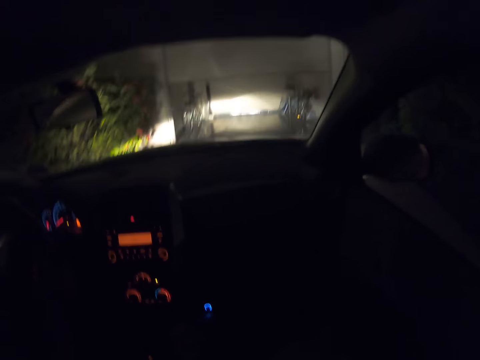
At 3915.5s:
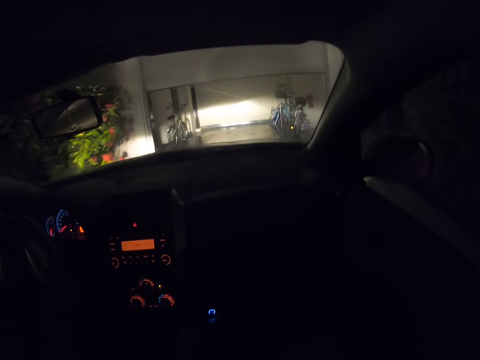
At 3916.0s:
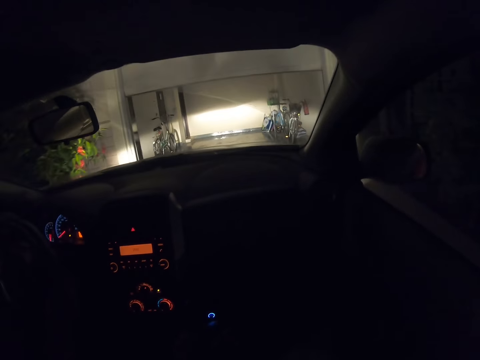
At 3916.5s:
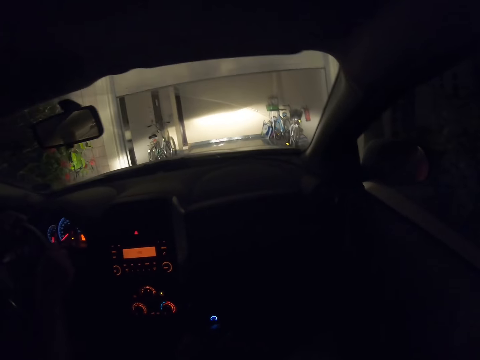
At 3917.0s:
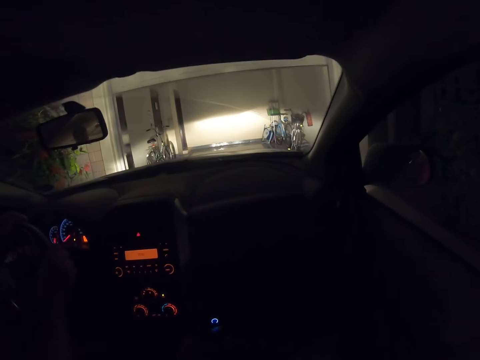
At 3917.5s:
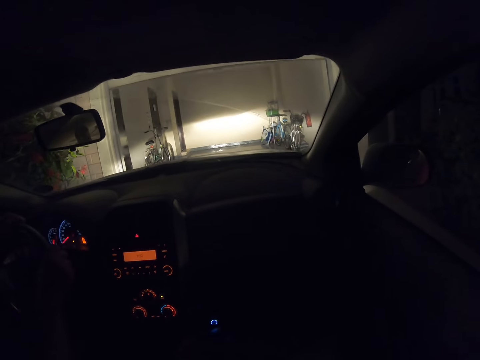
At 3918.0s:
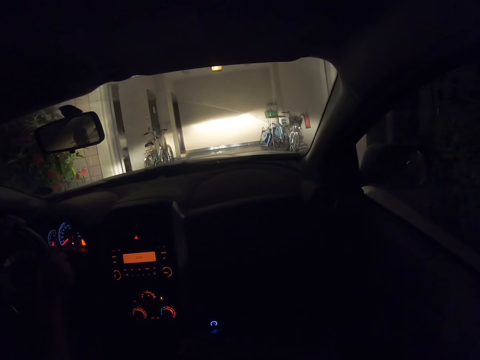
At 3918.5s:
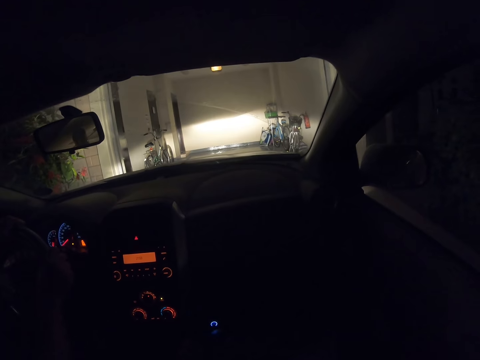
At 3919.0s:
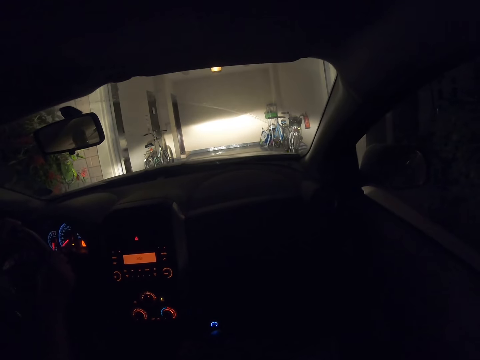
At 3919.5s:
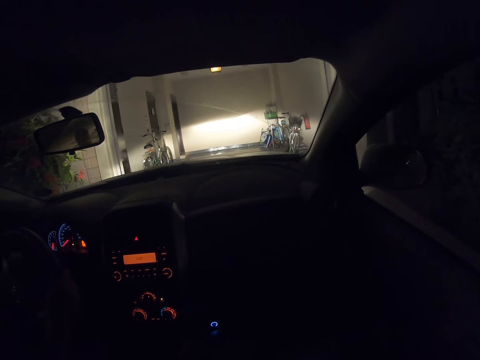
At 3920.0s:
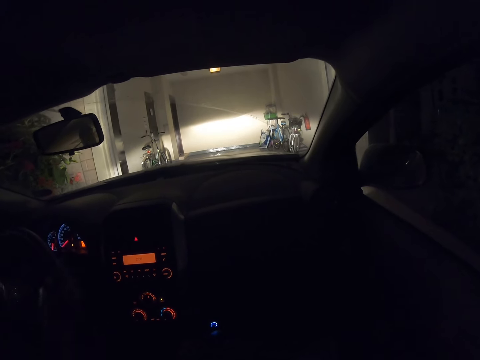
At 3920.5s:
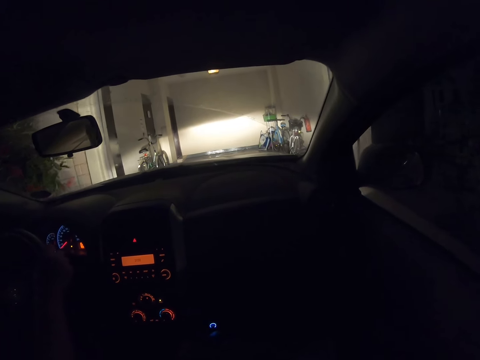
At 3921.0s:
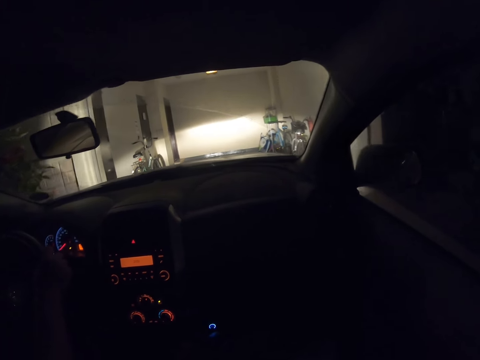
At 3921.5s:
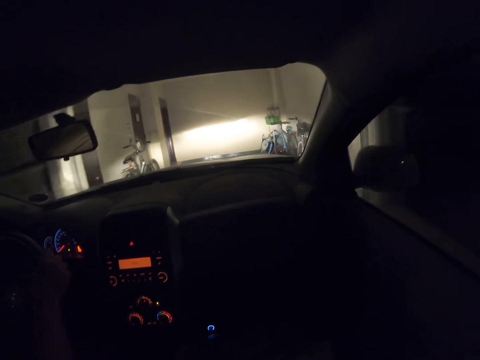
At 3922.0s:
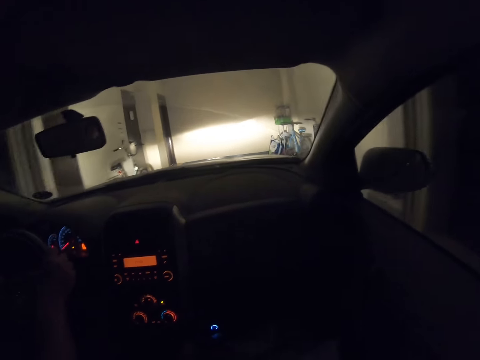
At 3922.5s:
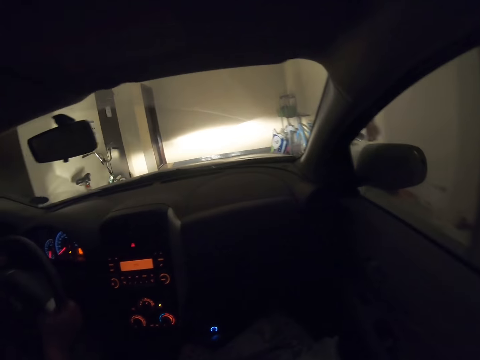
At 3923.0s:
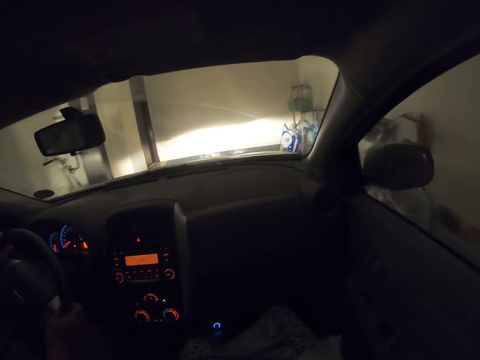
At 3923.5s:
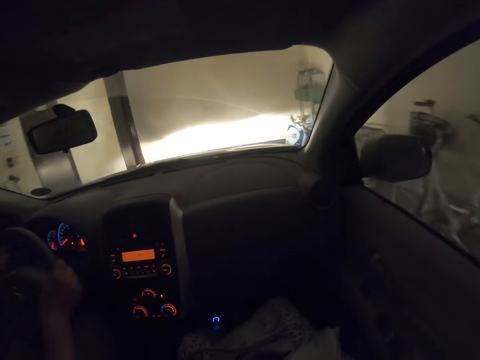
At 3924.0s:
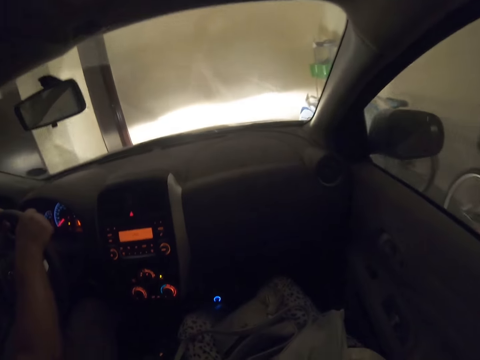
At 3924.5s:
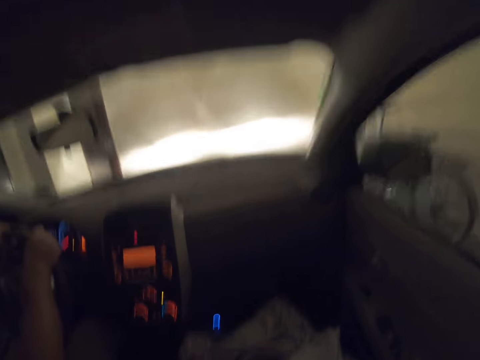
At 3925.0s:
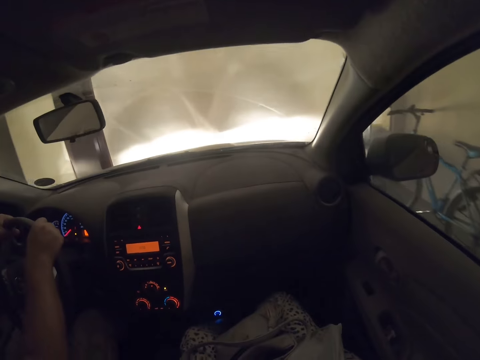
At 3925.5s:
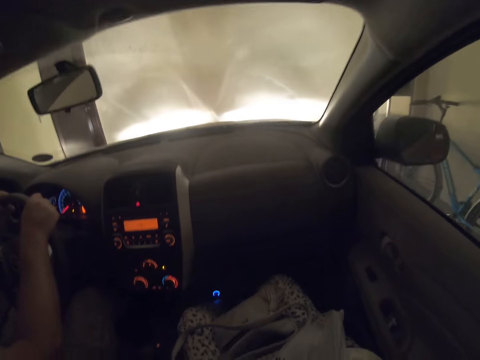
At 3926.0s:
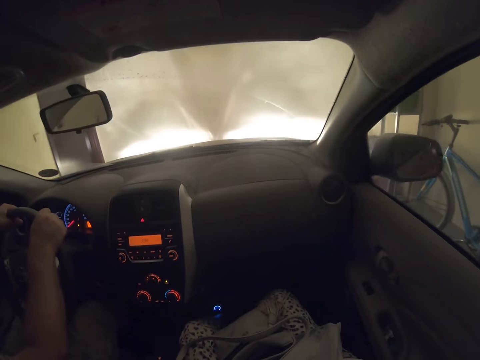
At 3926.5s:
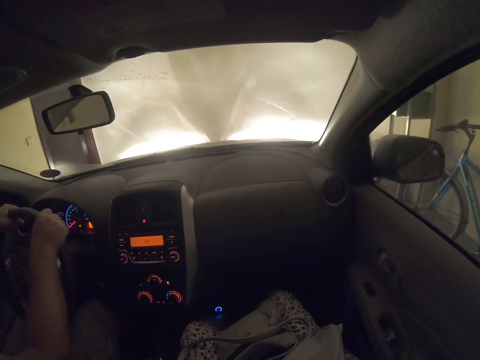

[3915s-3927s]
A man parks a vehicle. The man spins the wheel.

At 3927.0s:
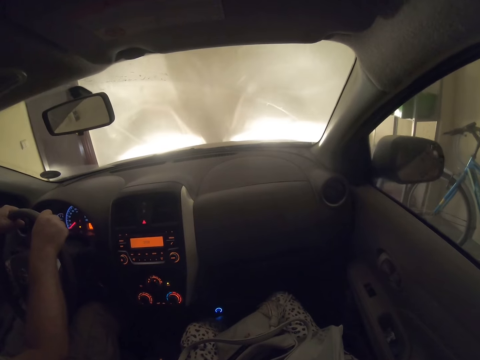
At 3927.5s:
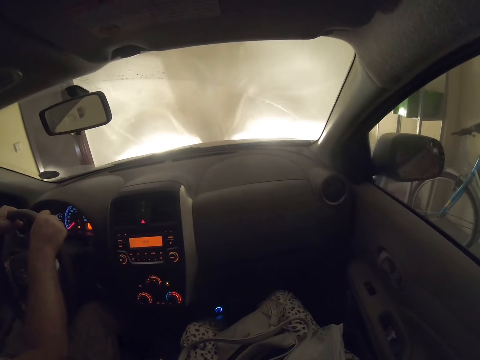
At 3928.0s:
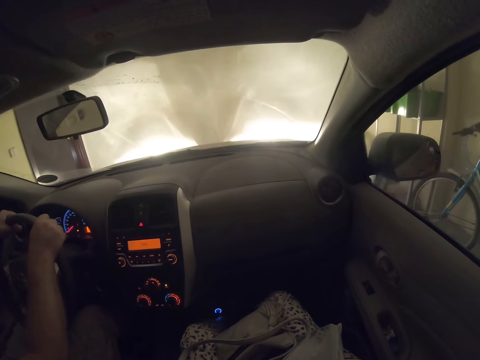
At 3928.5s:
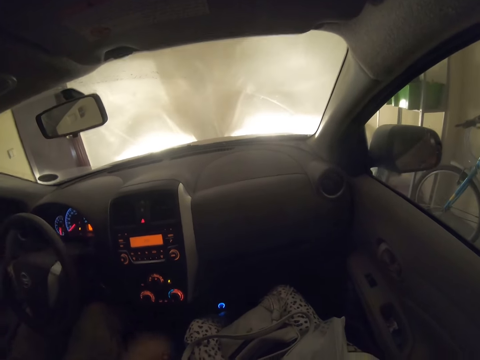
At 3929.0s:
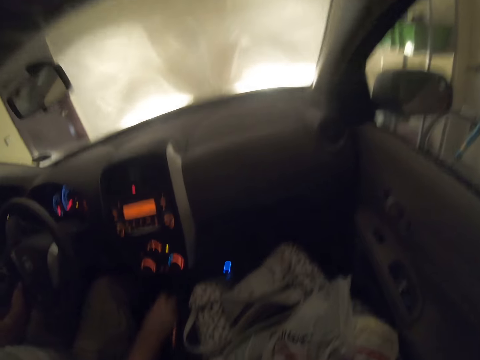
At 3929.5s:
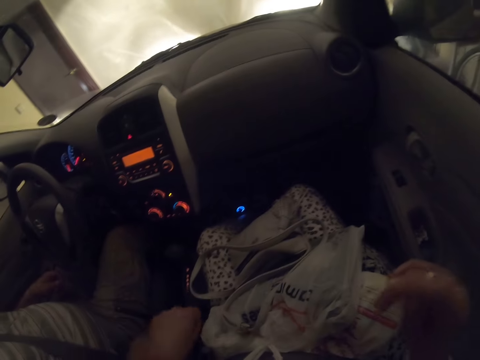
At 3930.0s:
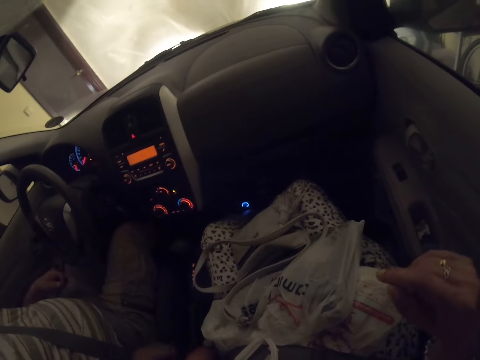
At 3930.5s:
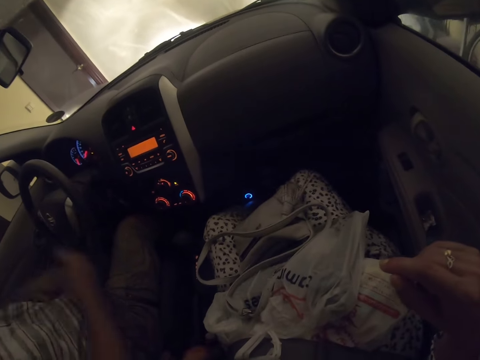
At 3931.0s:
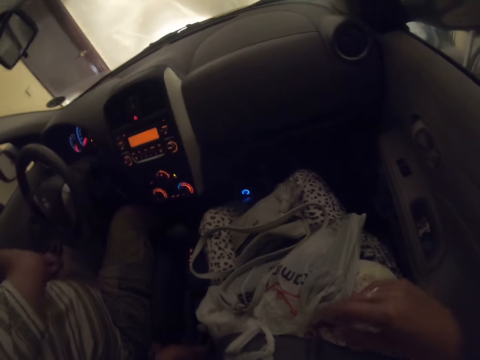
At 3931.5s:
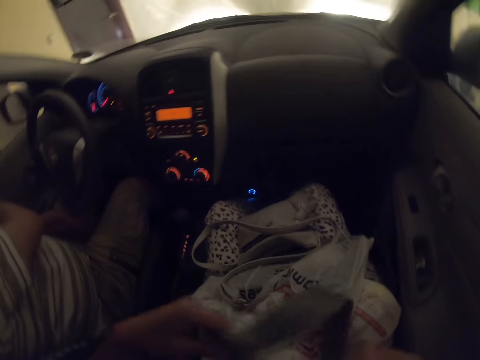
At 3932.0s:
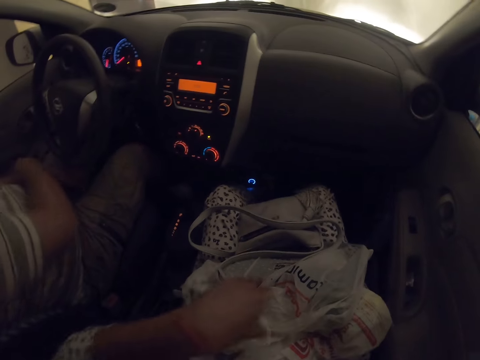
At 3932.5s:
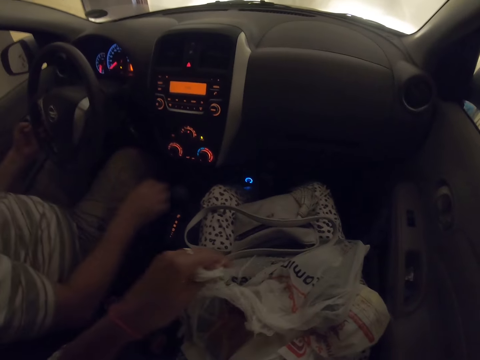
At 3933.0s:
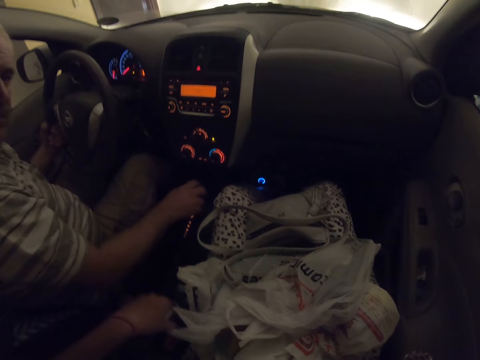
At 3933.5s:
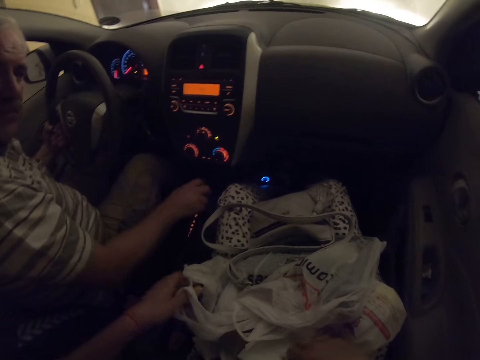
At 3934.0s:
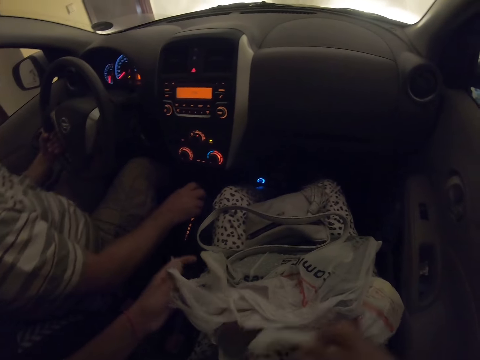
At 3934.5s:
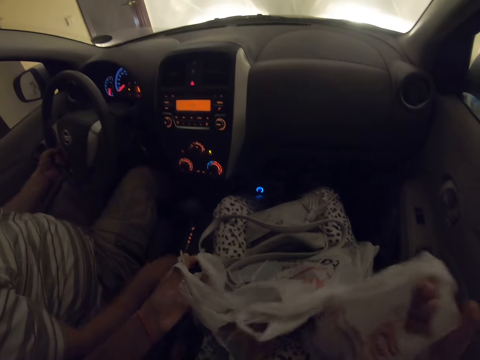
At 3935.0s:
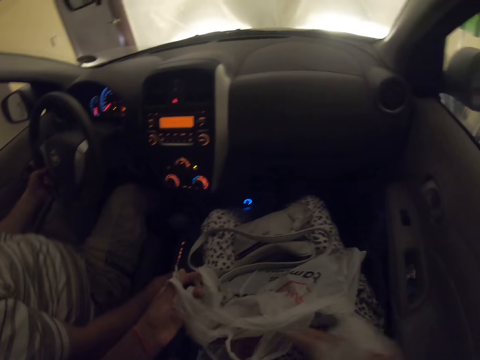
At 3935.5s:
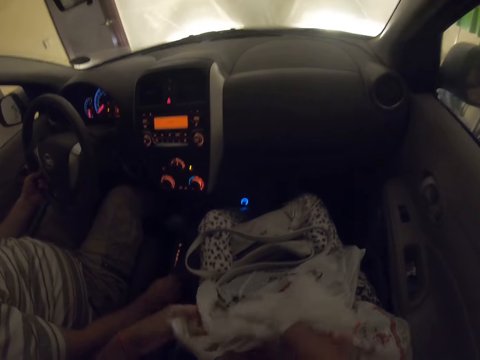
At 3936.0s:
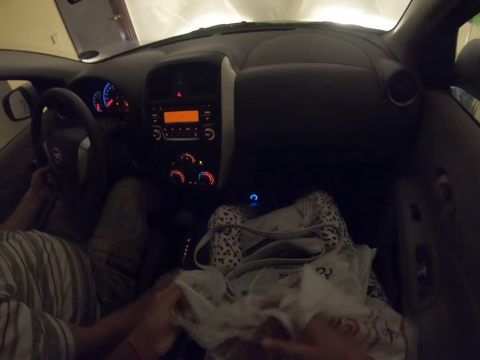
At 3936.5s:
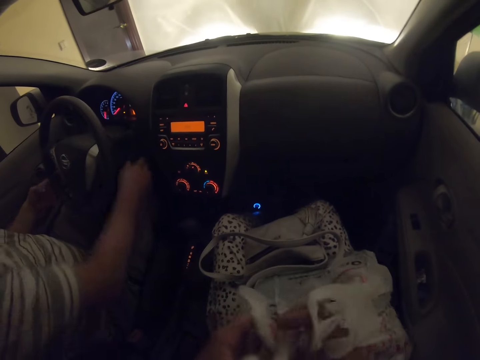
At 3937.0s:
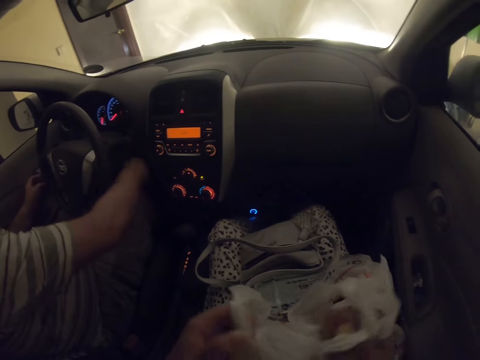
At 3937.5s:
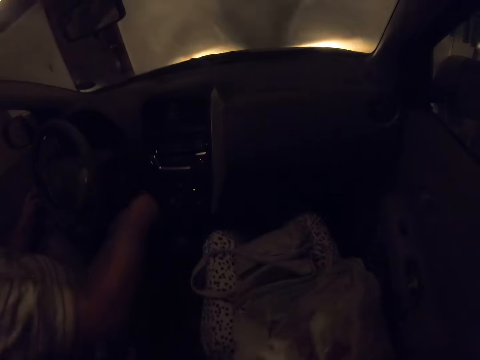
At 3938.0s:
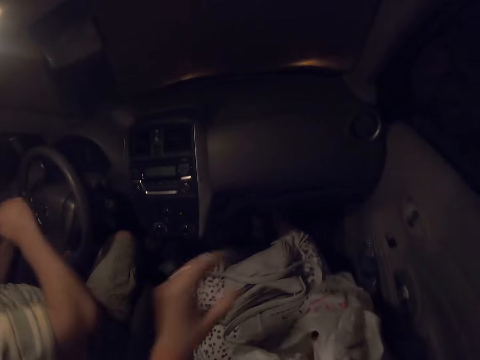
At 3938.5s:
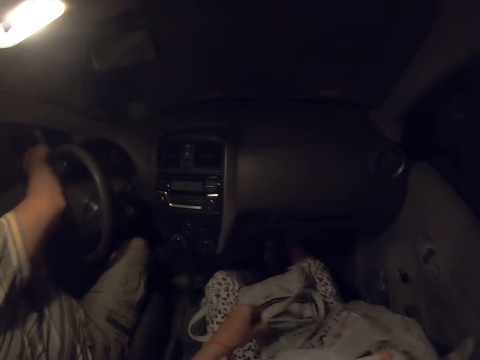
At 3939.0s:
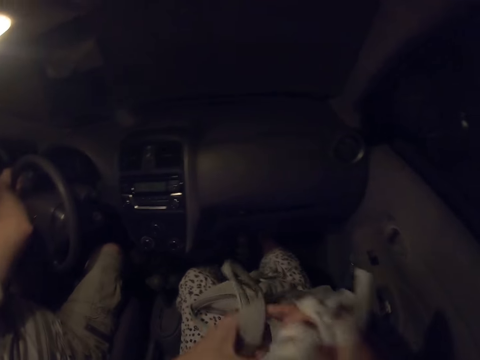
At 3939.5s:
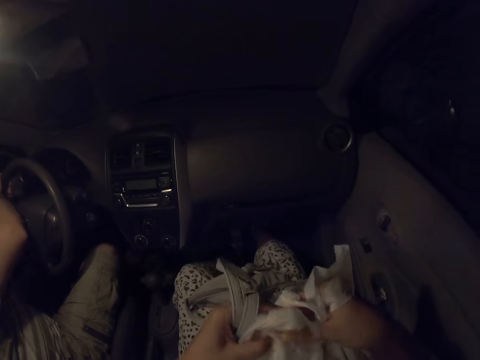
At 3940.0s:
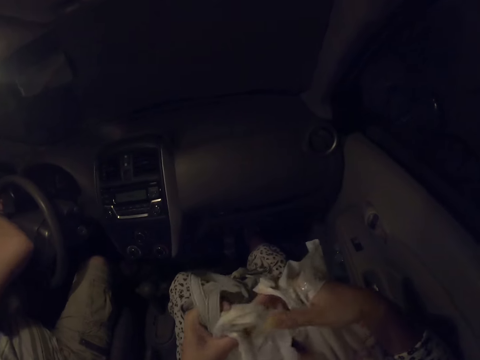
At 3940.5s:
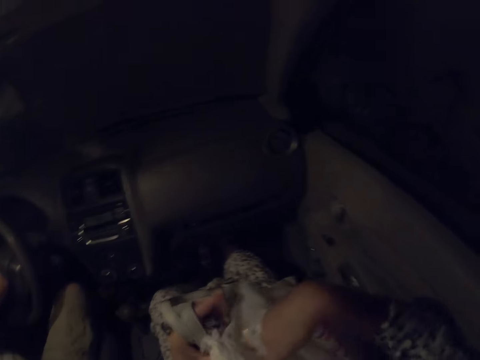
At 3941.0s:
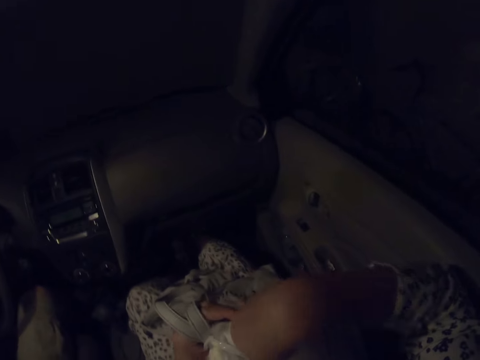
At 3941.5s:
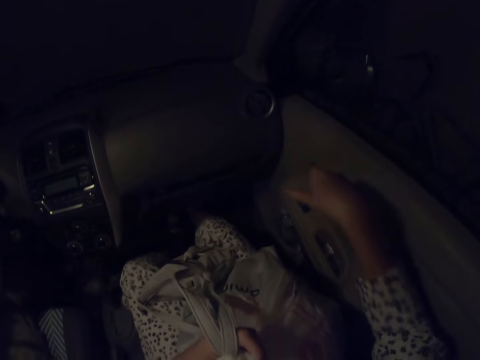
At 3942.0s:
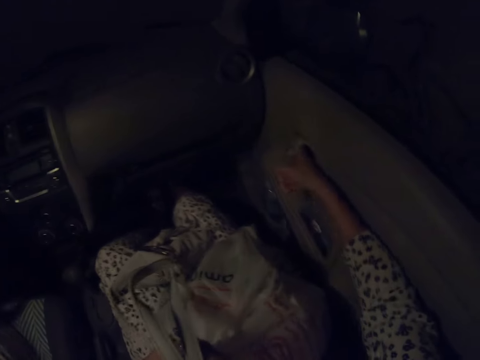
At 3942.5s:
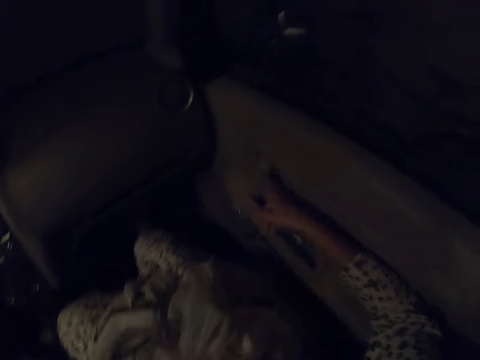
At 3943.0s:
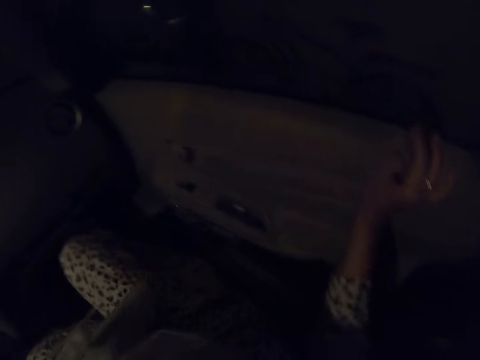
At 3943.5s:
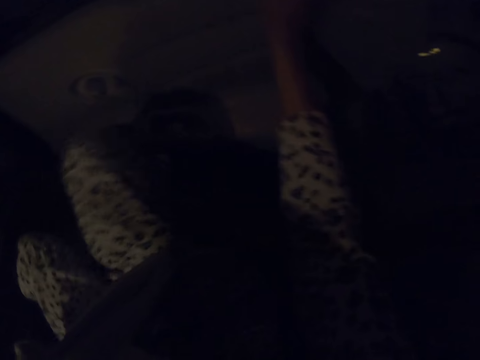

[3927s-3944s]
A man stops the car. The man engages the parking gear. The camera wearer picks up shopping bags. They move their hands. The man looks at a woman. The camera wearer picks up a carrier bag. A person pulls out car keys. The man switches off the car. The camera wearer holds the shopping bags. They pick up a sling bag. They open the car door.
